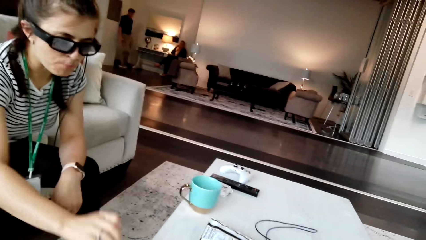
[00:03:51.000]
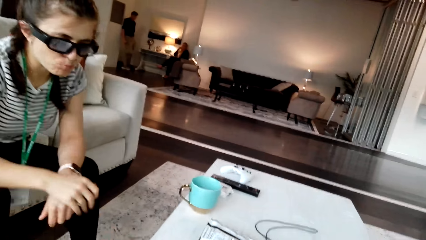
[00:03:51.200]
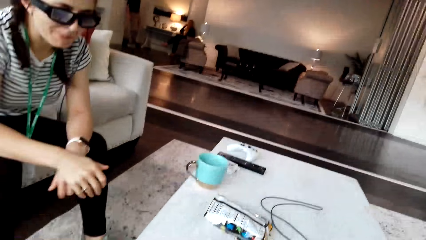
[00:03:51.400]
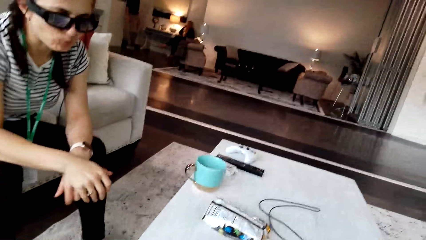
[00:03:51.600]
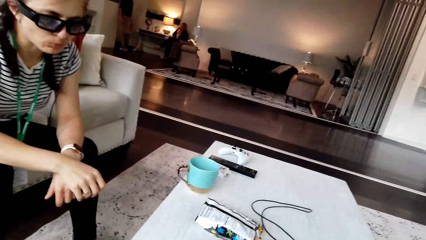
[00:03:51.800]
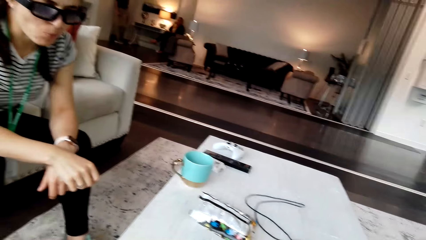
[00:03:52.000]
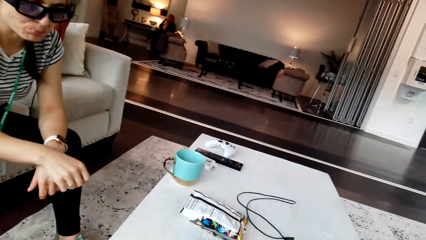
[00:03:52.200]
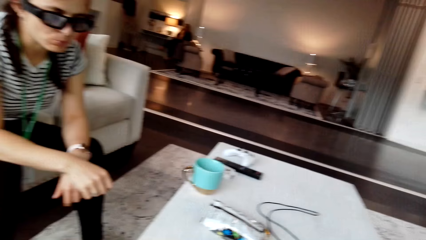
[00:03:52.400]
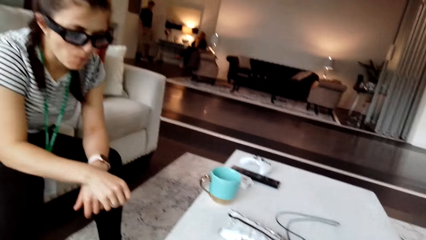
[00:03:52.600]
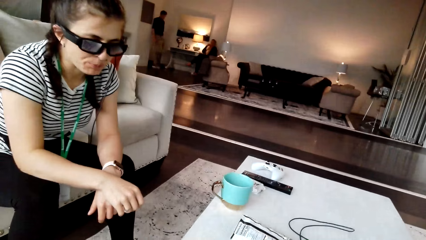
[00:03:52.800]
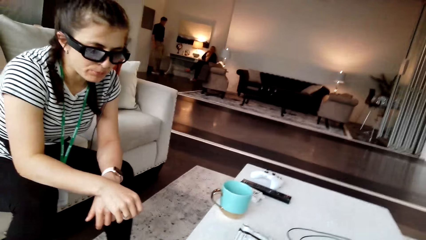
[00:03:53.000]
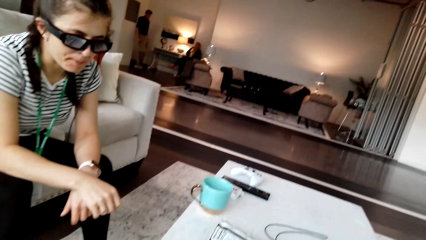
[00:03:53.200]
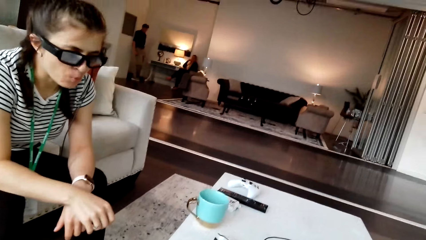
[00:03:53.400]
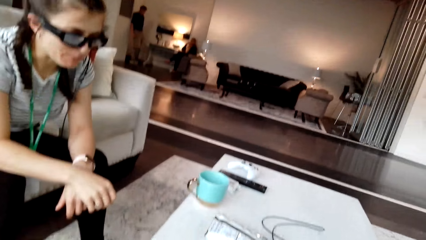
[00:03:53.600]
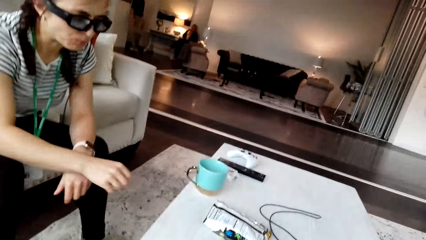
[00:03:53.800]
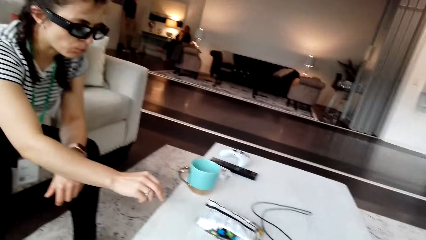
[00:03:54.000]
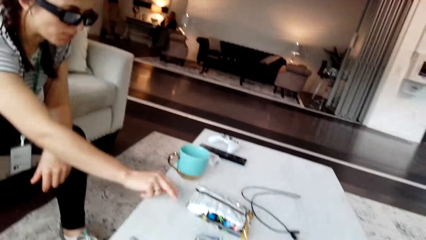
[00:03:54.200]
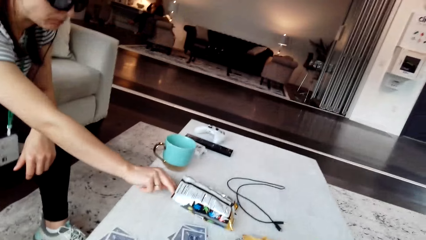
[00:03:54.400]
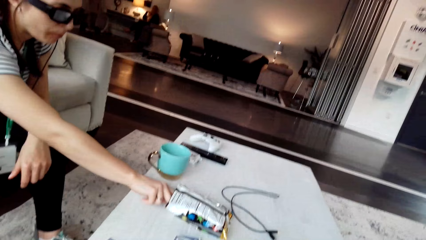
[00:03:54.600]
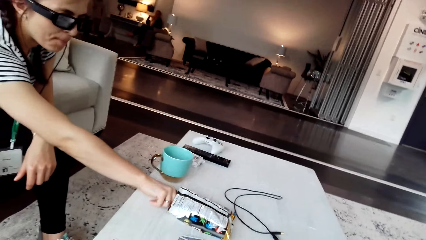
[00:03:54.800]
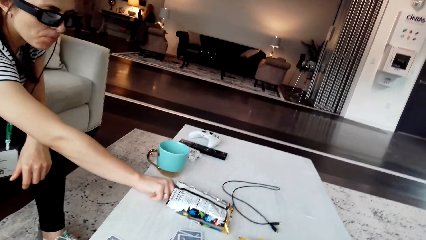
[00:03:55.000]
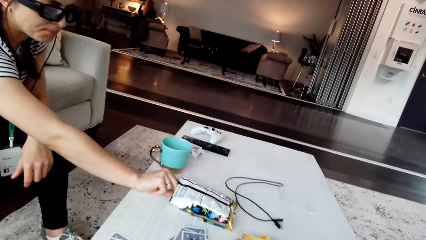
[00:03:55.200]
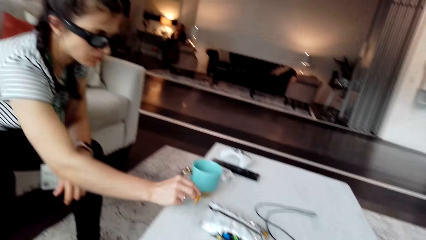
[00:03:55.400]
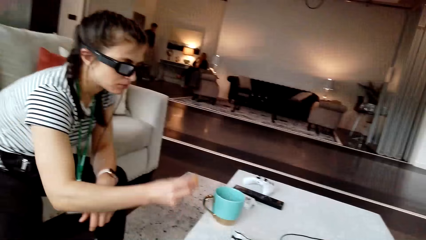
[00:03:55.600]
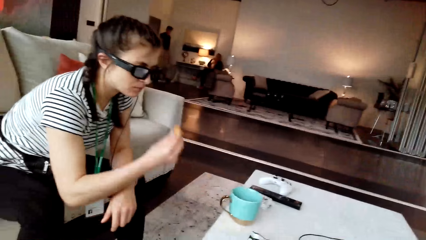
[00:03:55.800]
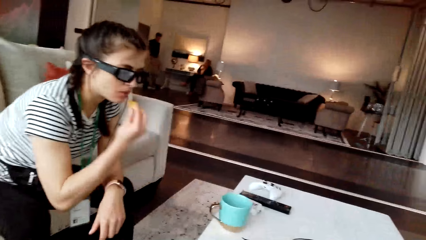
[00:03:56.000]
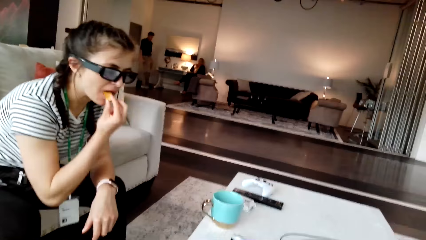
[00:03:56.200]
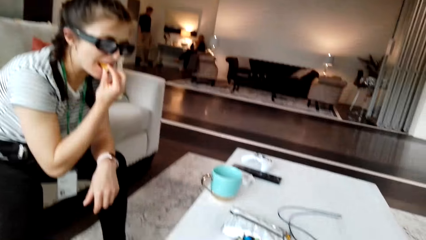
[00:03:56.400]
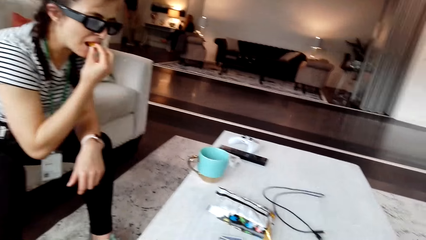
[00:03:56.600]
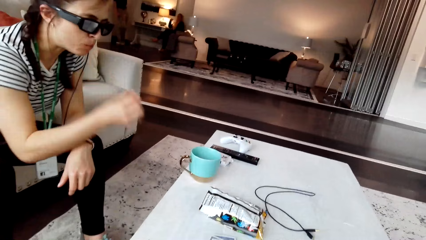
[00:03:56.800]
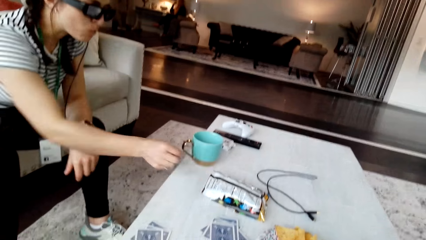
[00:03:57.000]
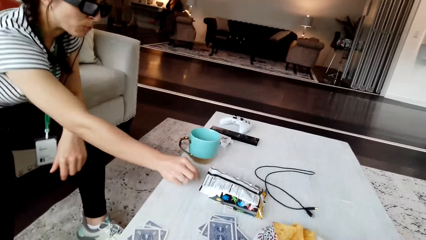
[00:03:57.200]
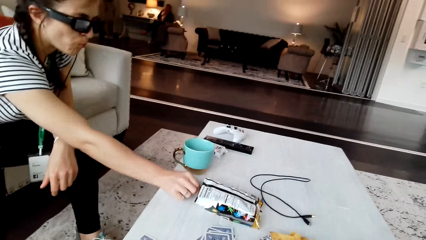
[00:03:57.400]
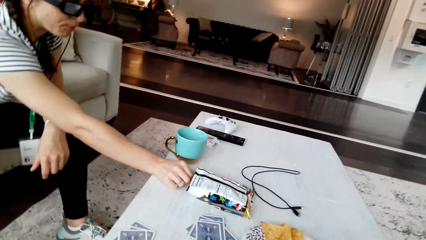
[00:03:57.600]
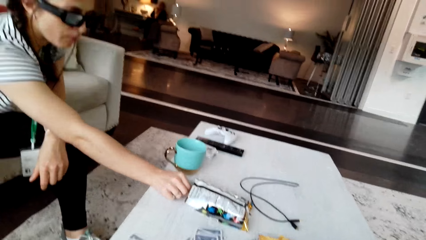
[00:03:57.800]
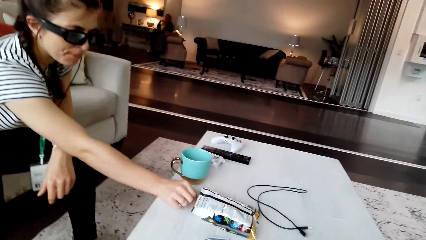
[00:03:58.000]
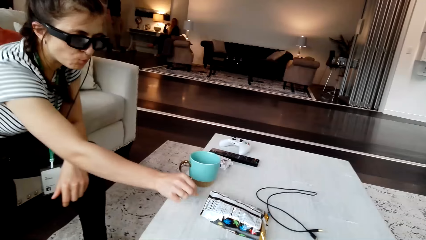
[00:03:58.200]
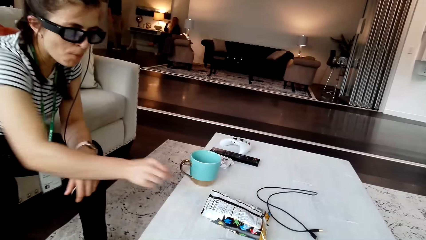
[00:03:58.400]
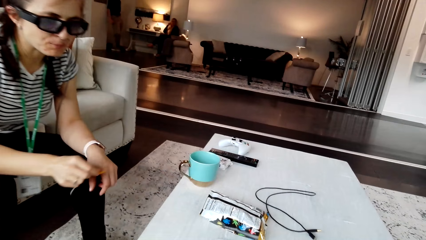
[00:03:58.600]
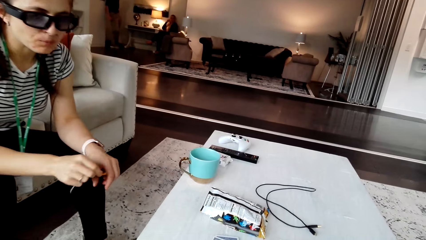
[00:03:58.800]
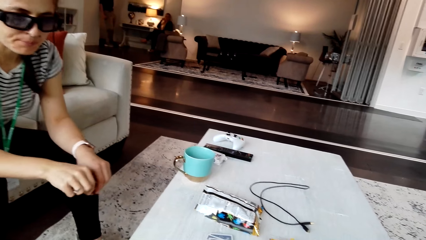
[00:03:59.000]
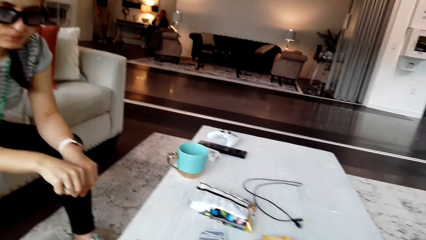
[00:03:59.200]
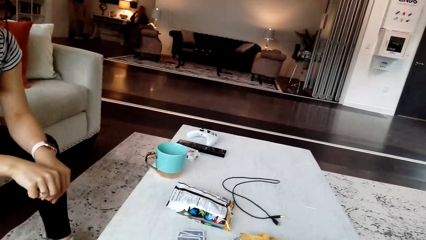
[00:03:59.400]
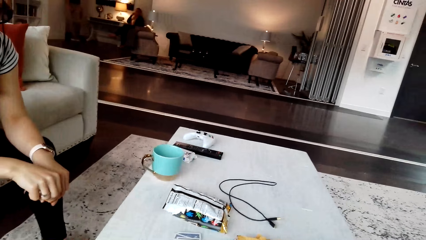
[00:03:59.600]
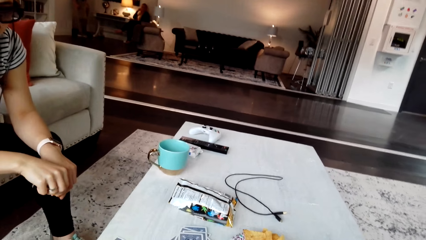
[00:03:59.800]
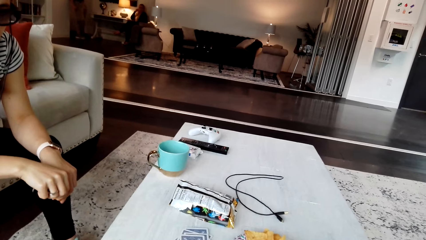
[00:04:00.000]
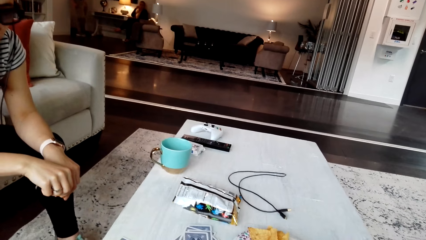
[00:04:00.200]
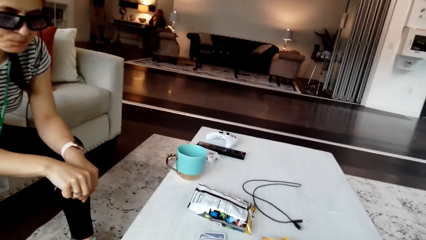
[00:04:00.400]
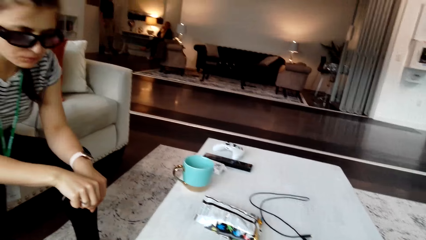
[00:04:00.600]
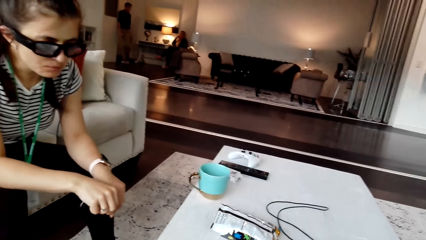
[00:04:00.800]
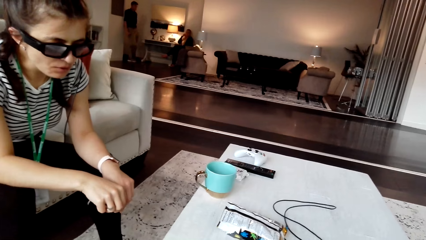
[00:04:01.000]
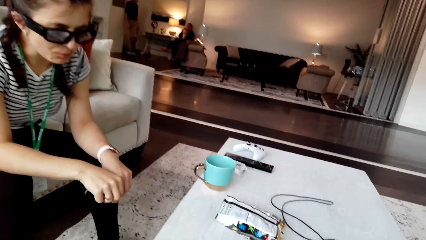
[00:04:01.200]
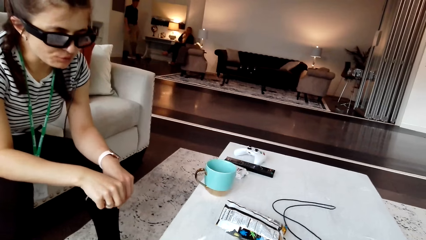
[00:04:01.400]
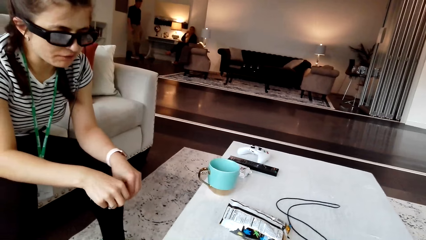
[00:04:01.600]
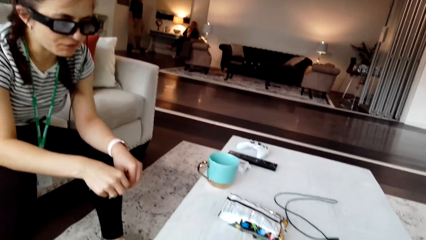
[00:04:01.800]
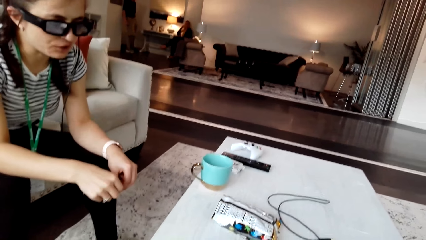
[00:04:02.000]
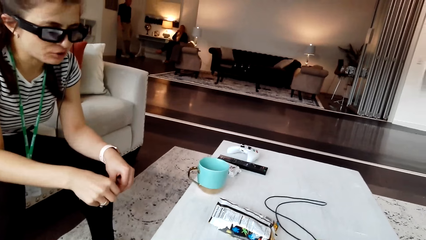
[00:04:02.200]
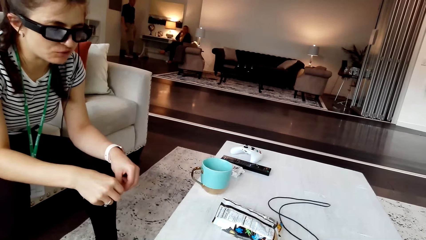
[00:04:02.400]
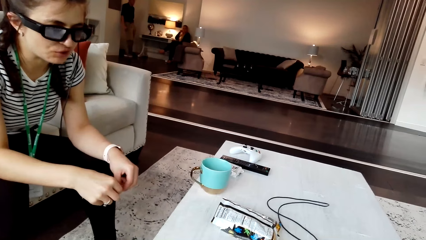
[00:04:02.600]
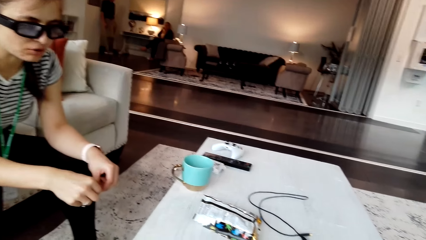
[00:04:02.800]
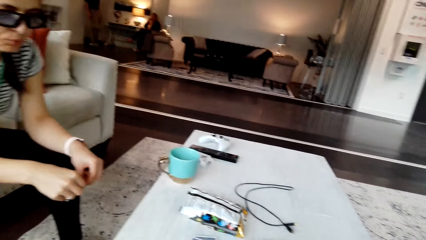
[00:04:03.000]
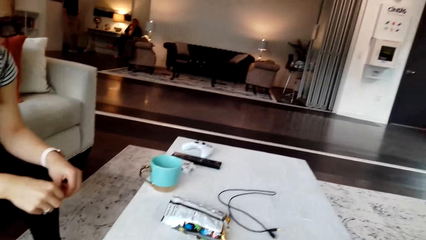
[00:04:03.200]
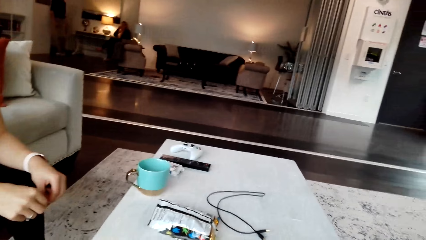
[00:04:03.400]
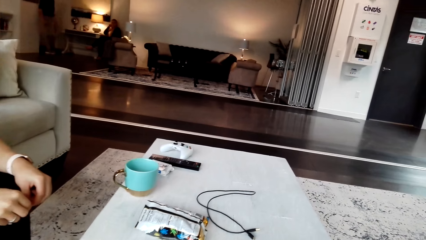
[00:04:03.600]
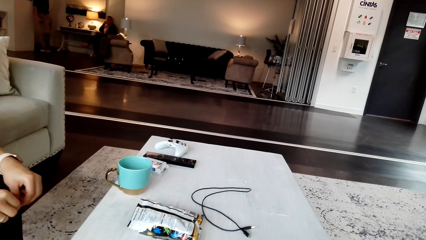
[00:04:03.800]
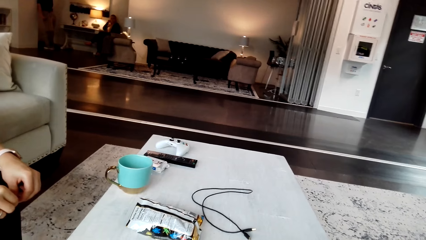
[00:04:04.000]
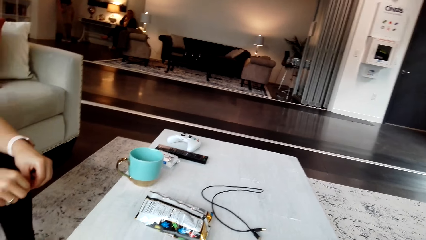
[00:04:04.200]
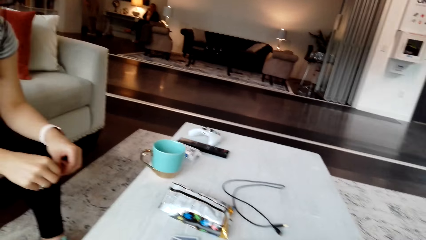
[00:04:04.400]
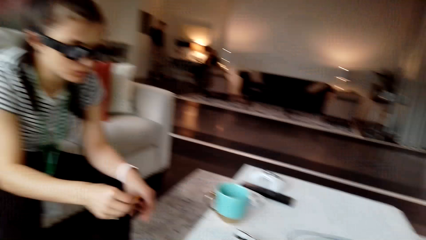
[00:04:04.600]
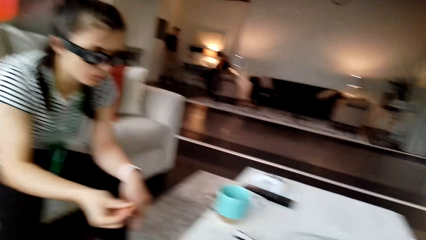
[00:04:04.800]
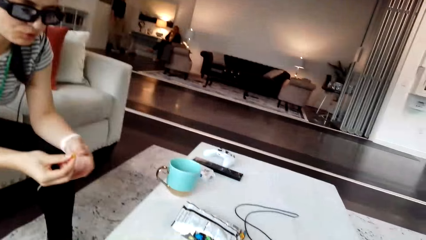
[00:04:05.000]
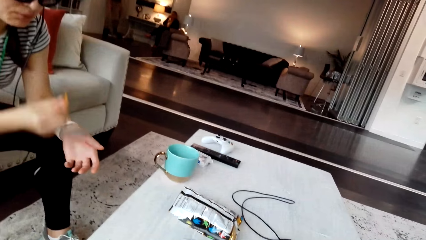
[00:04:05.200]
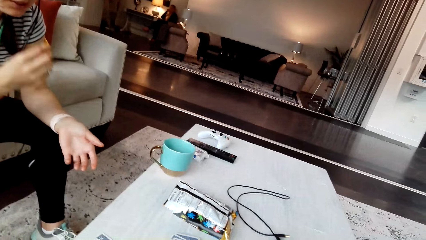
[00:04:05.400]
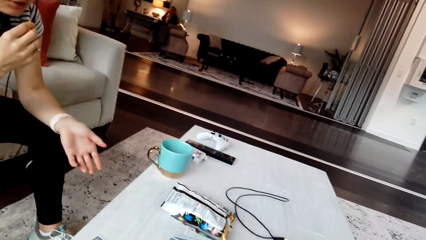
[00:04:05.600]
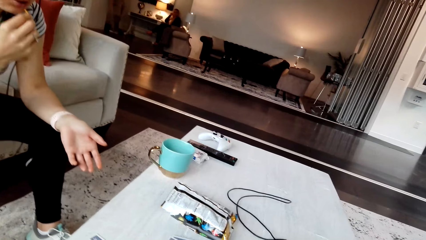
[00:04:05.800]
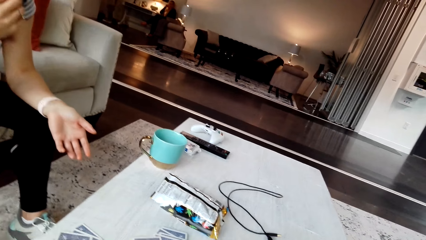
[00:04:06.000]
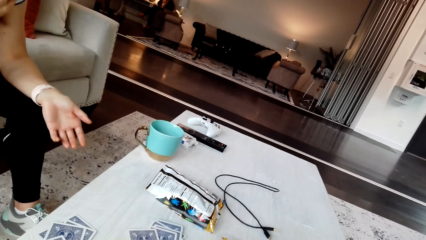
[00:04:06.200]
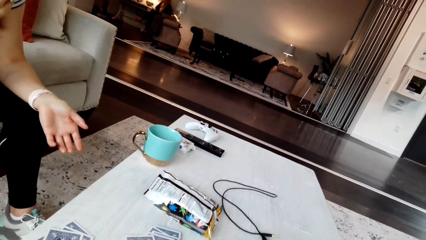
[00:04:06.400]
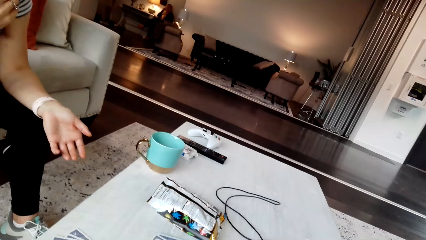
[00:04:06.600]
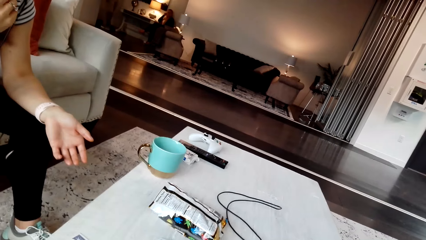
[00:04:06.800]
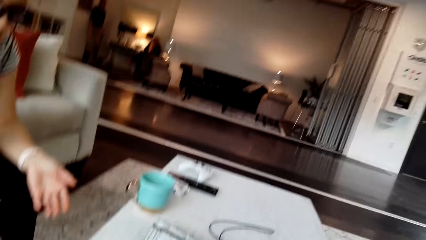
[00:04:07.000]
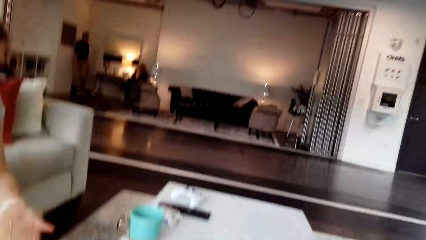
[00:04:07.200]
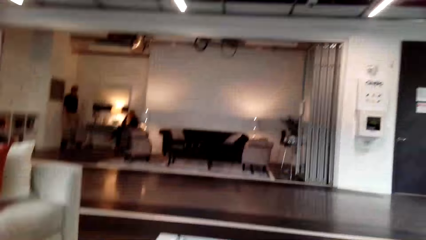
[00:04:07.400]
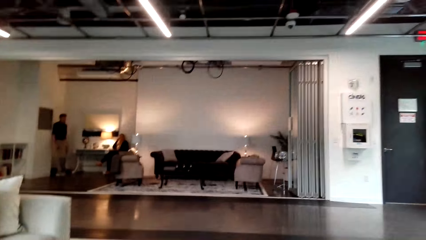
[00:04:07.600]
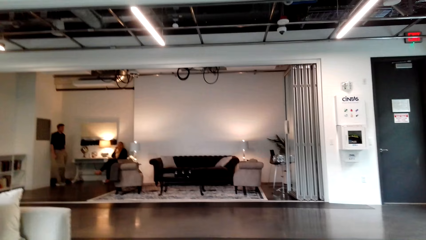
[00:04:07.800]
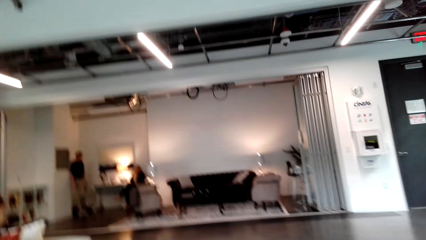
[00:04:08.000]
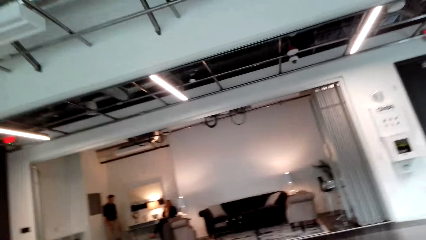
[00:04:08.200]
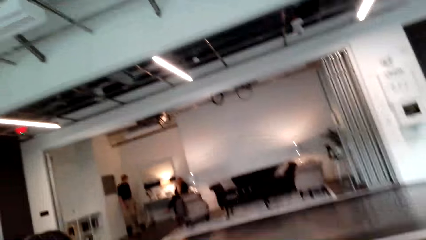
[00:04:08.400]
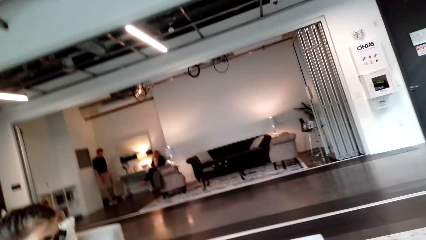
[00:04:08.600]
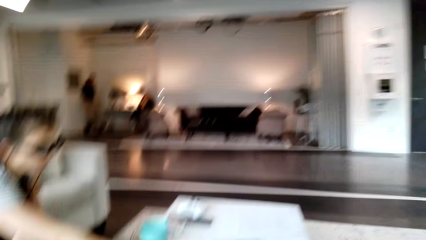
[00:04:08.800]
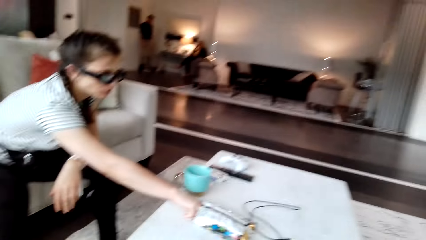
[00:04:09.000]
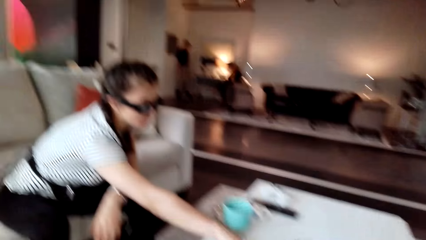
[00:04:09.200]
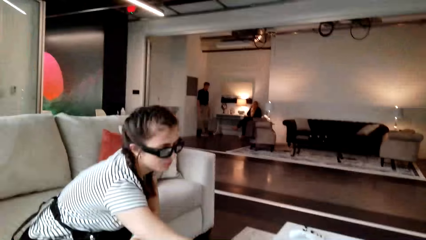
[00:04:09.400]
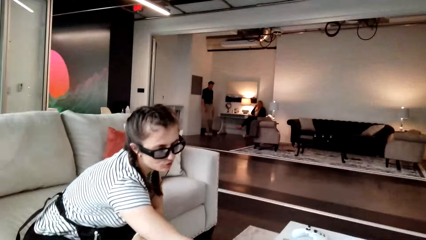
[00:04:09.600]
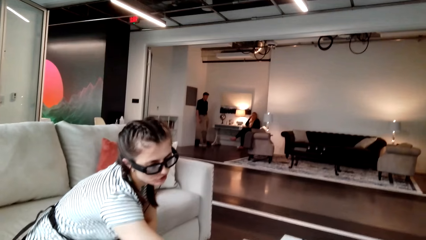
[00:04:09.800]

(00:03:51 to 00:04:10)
A woman moves the hand to the table. The woman picks a snack or crisps. The camera wearer converses with the woman. The woman eats the snack. The camera wearer converses with the woman. The woman picks the snack and looks around the table. The camera wearer converses with the woman. The woman eats the crisps. The woman picks the snack. The camera wearer converses with the woman. They look around the office. The woman picks the snack.
